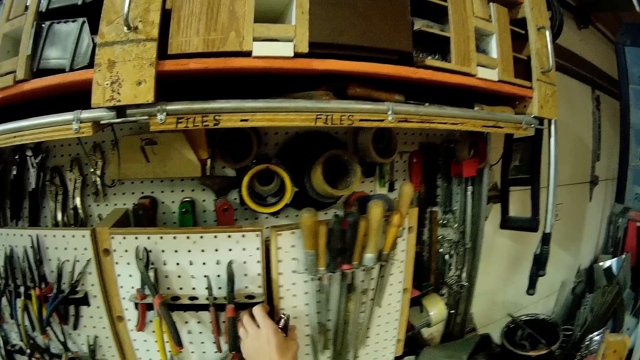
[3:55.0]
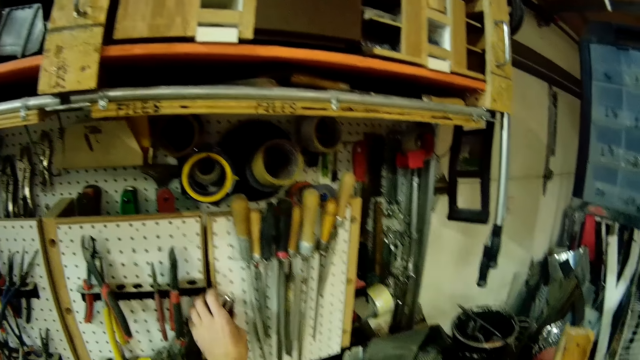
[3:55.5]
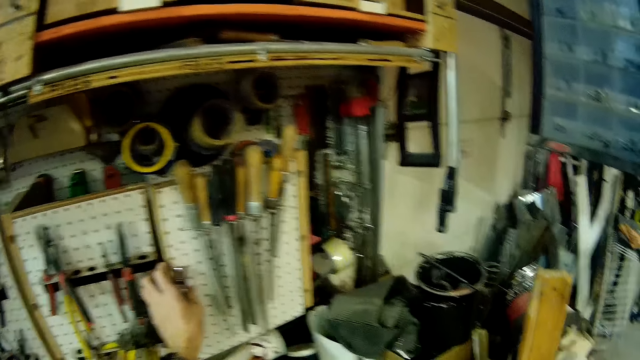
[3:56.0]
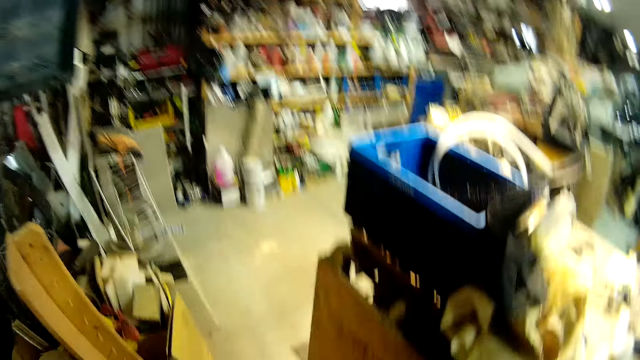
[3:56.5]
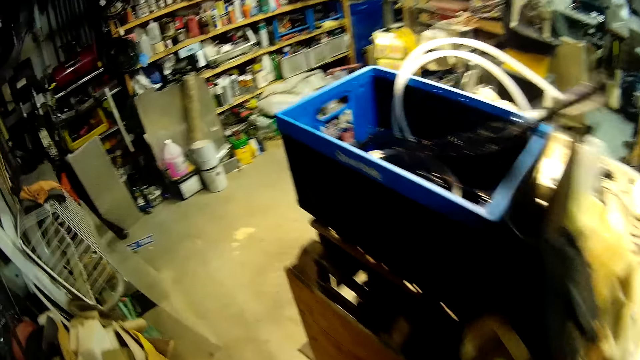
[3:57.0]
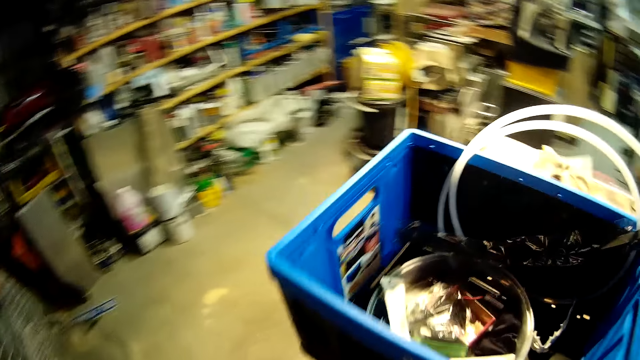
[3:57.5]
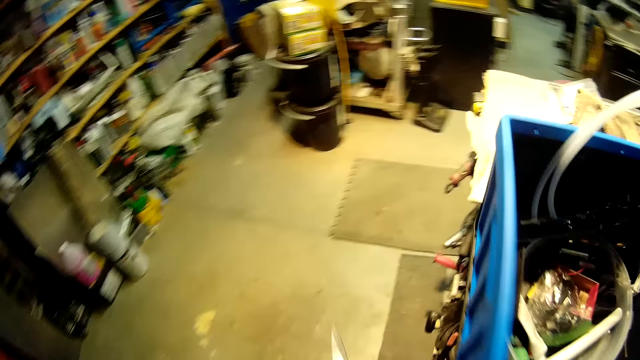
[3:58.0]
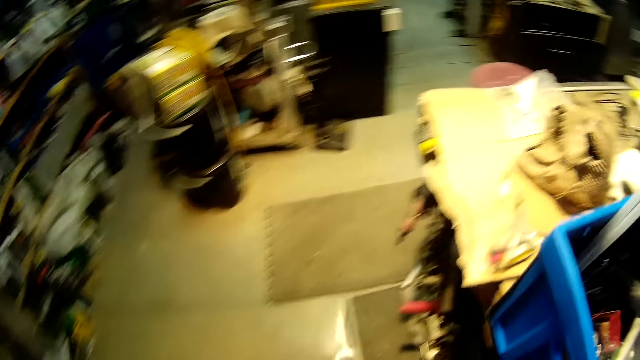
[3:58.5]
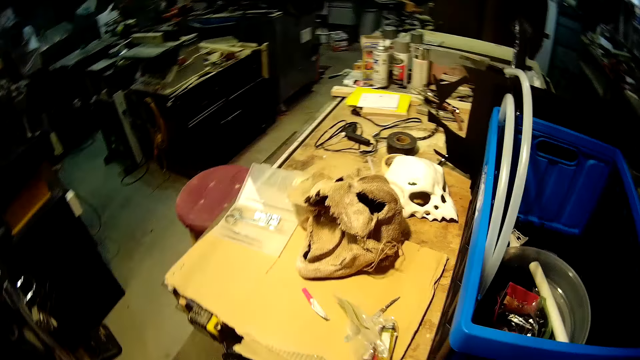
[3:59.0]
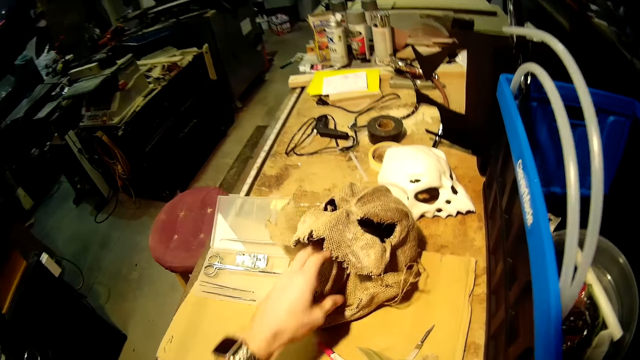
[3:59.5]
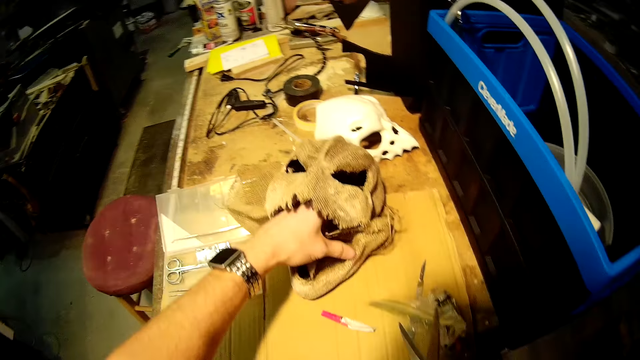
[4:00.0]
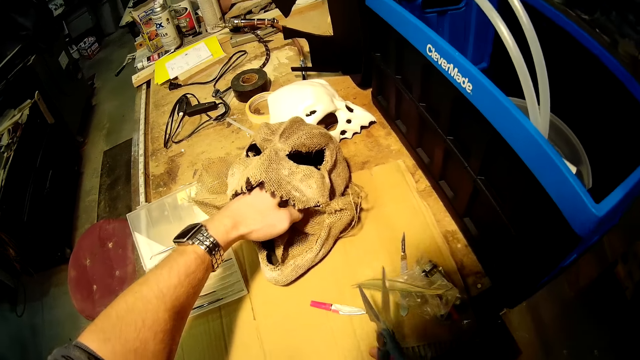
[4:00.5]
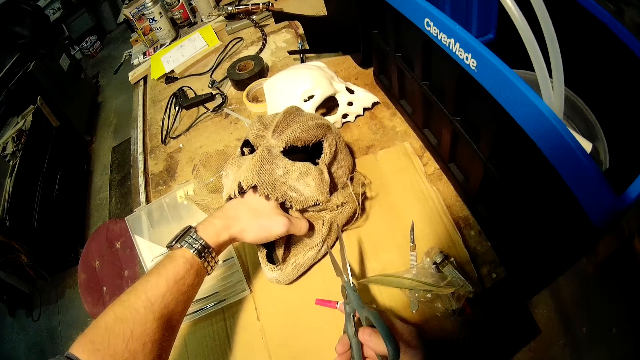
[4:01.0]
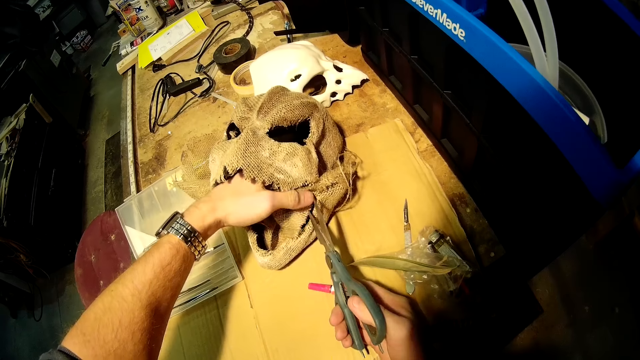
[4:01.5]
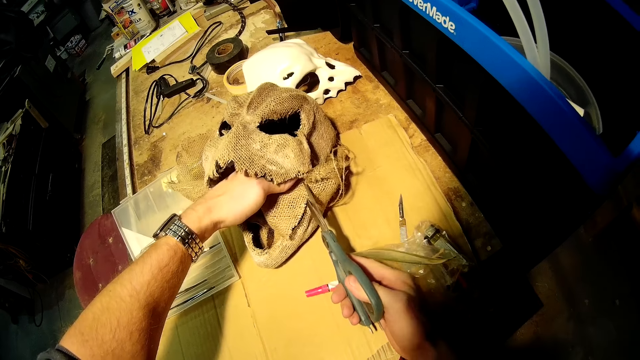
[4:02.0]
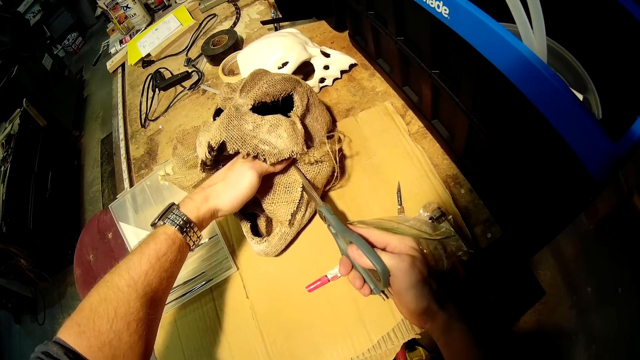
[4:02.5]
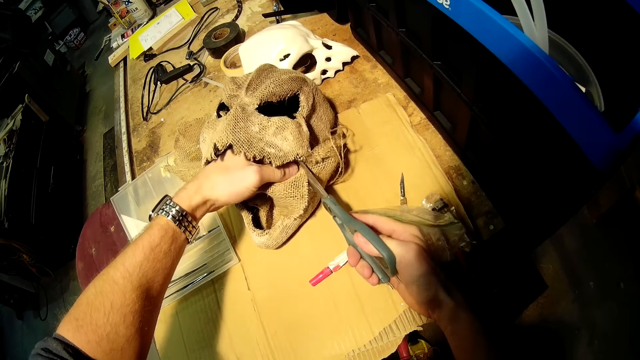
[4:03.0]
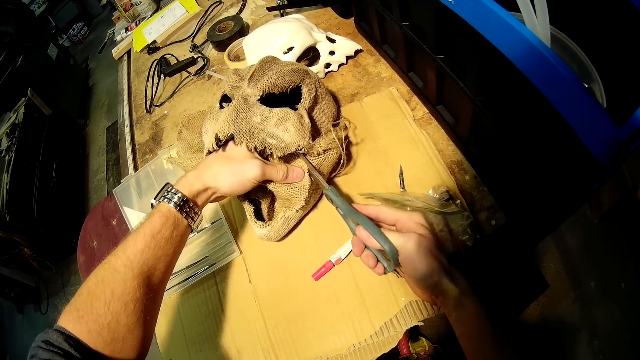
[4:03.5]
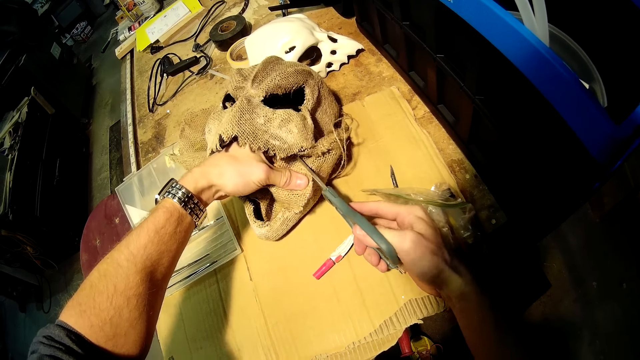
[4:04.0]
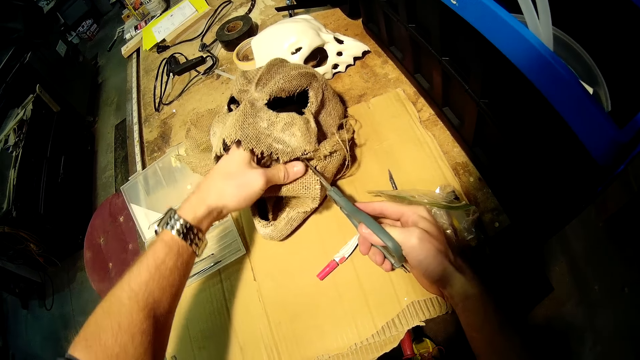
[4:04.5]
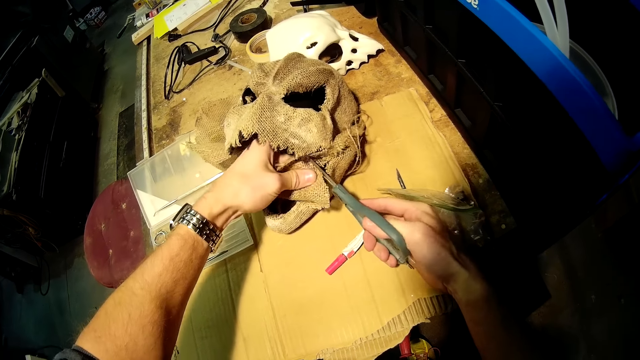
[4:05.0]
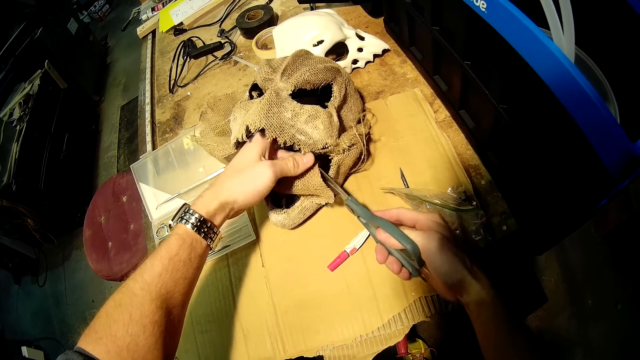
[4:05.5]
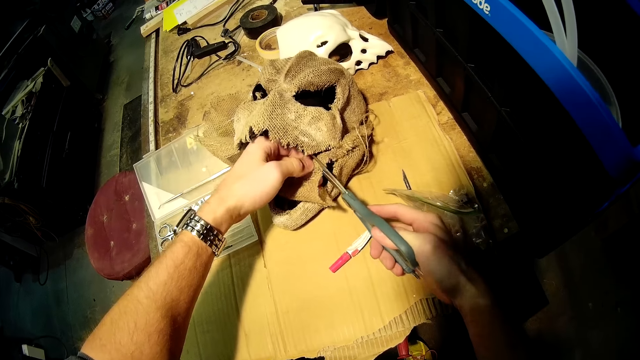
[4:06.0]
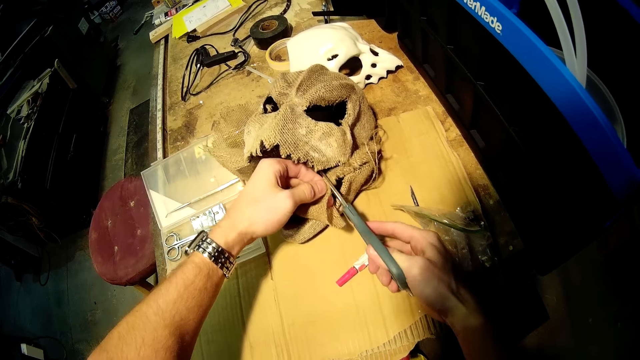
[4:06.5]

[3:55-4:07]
The camera wearer picks up scissors with his left hand. He walks around the workshop. He holds a piece of cloth with his left hand. He cuts some part of the leather material from the bandit mask on the table with the scissors.

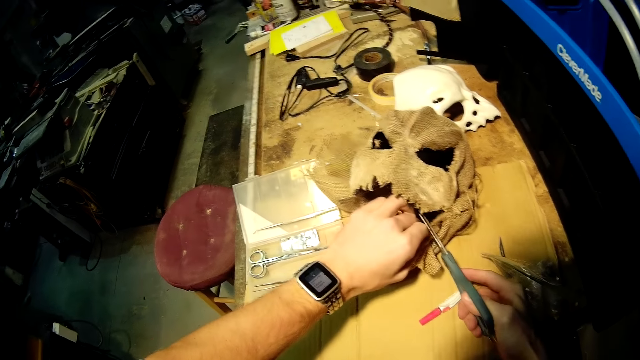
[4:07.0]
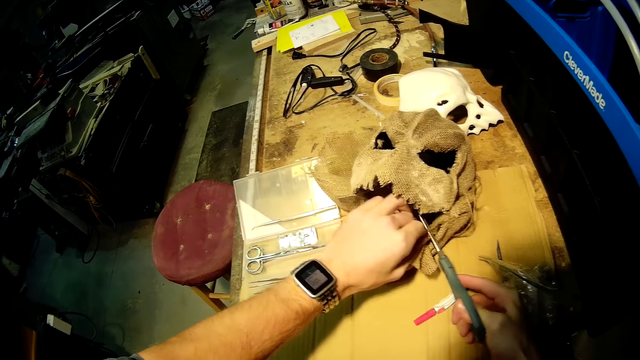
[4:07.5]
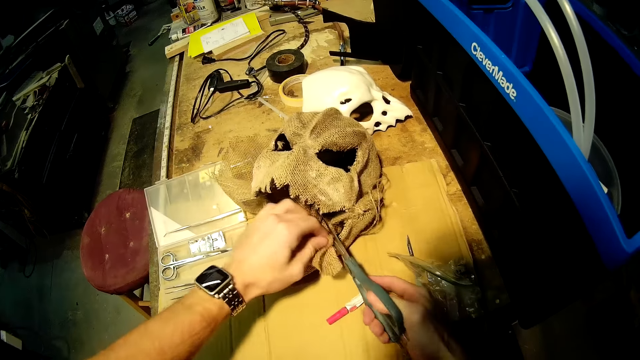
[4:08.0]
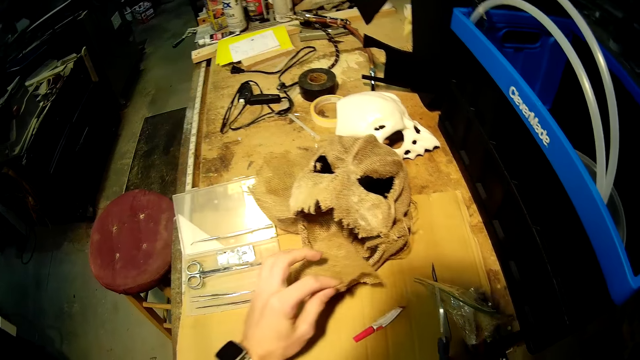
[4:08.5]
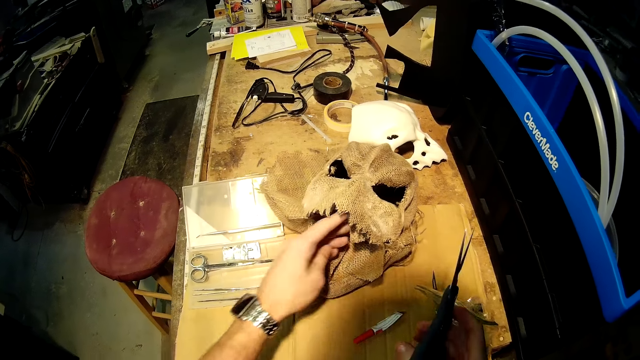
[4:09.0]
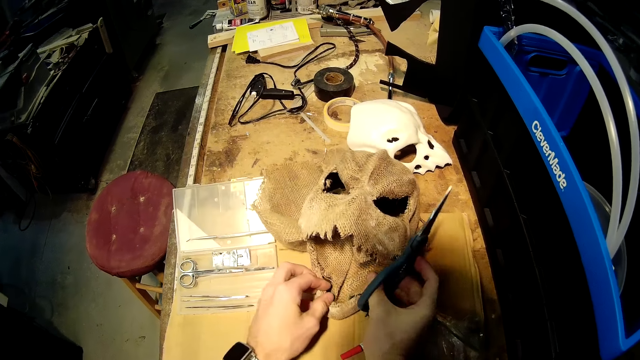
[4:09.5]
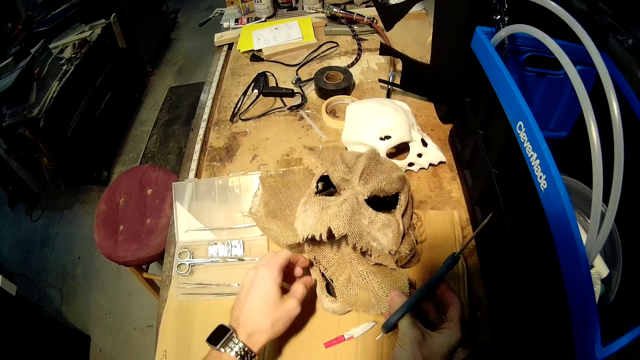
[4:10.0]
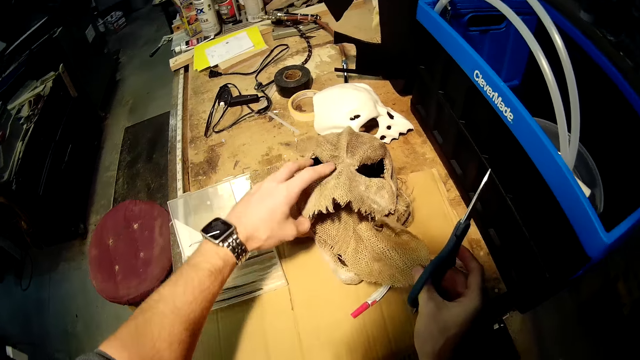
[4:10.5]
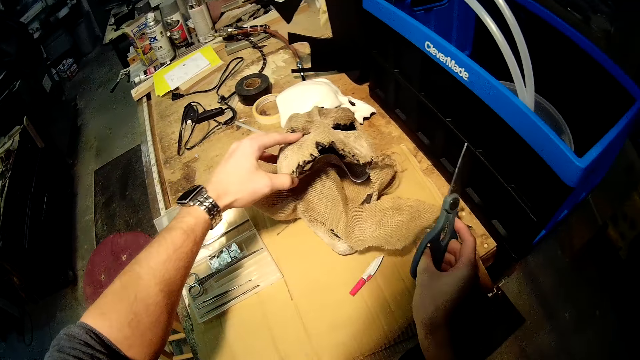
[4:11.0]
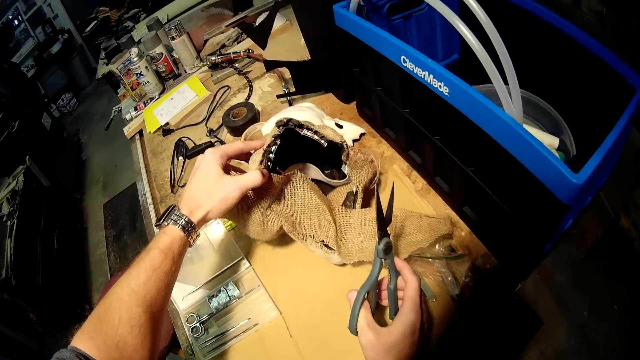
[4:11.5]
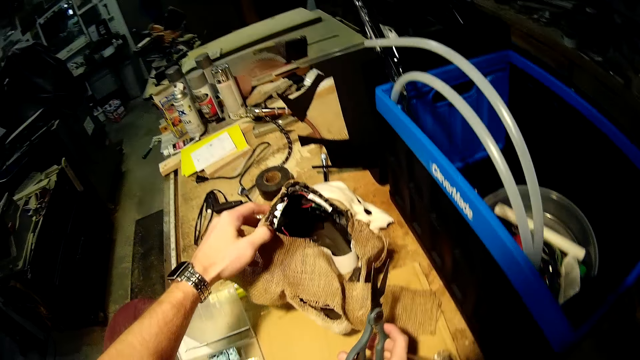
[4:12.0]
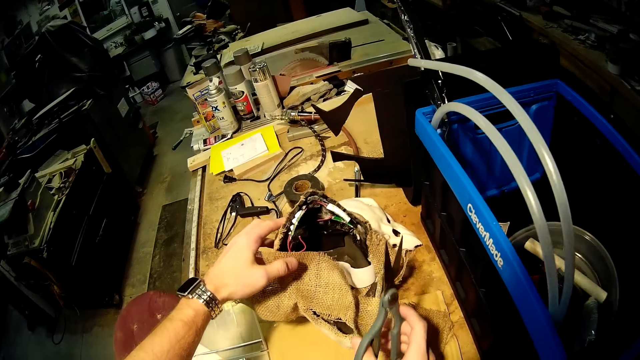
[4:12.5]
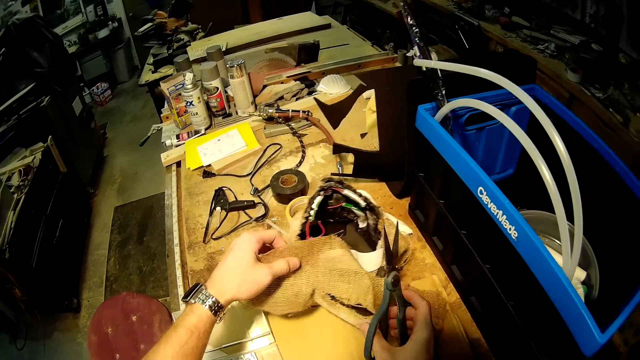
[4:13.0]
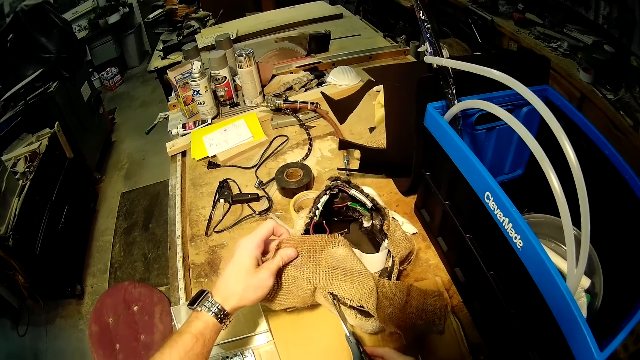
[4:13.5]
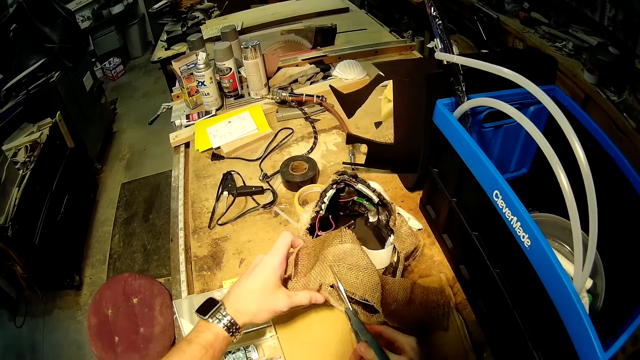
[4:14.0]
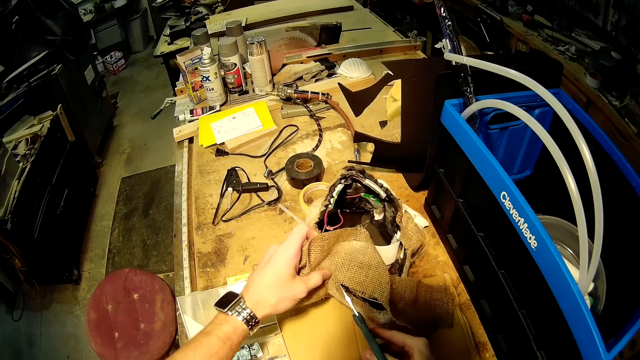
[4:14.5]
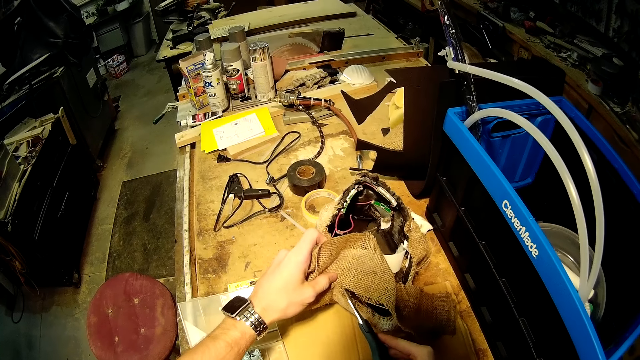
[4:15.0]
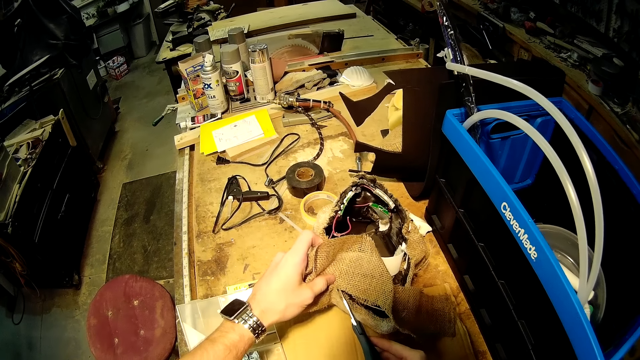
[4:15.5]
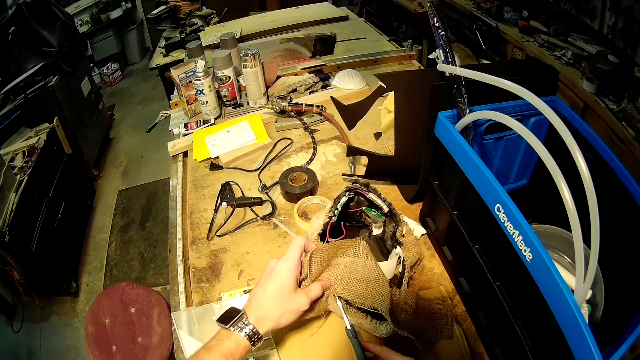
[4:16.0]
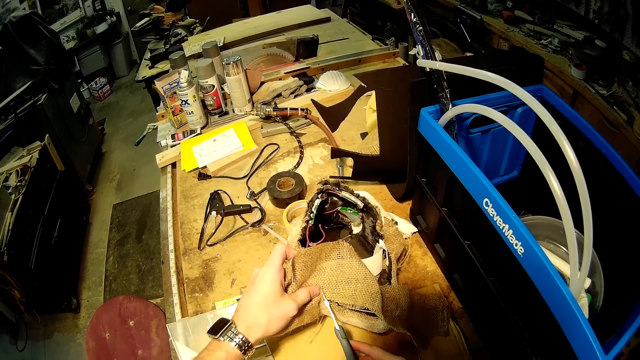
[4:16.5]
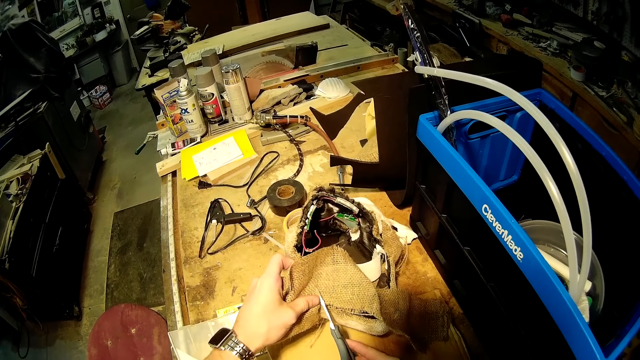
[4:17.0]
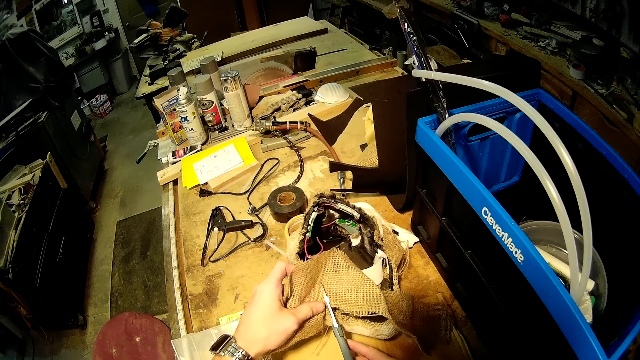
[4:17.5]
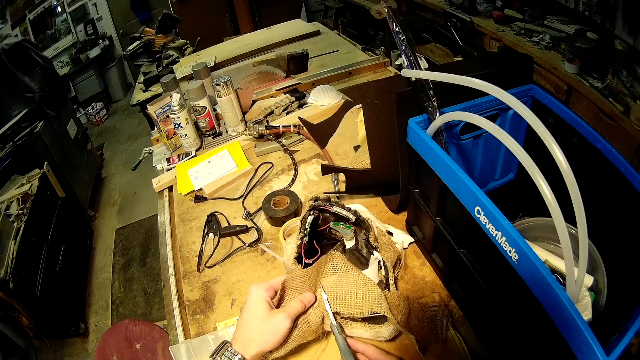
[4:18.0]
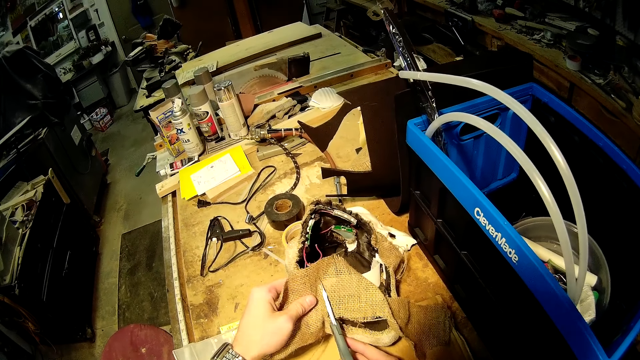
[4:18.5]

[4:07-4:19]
The camera wearer pulls a piece of cloth with his right hand. He moves the skull model with his left hand. He holds the piece of cloth with his left hand. He cuts the piece of cloth with scissors.
